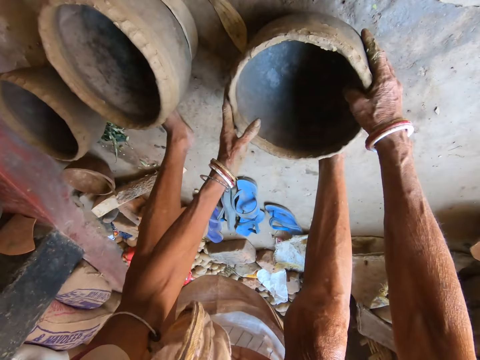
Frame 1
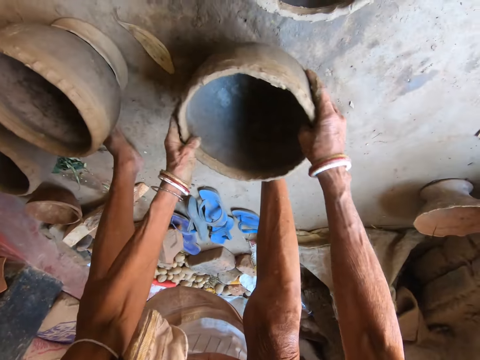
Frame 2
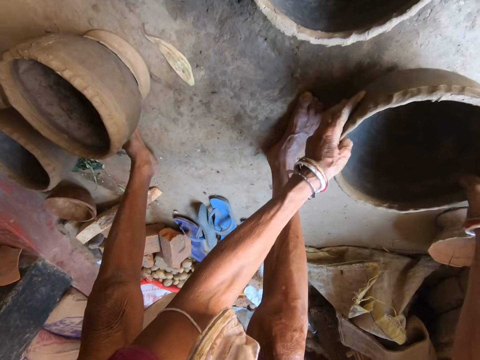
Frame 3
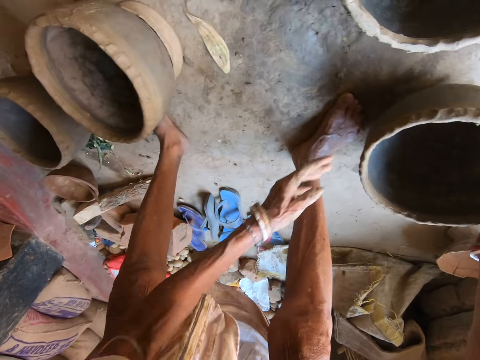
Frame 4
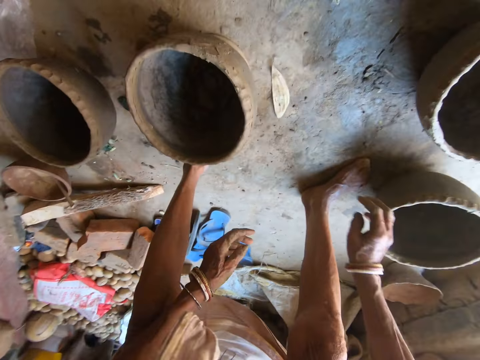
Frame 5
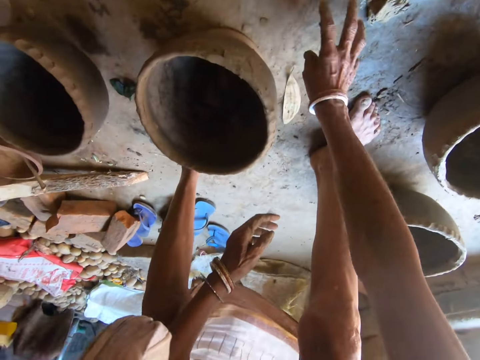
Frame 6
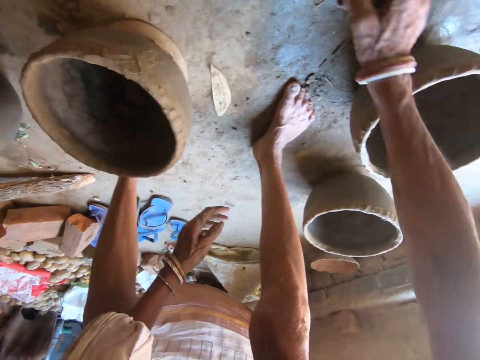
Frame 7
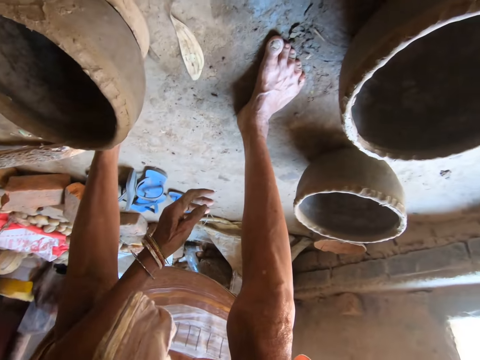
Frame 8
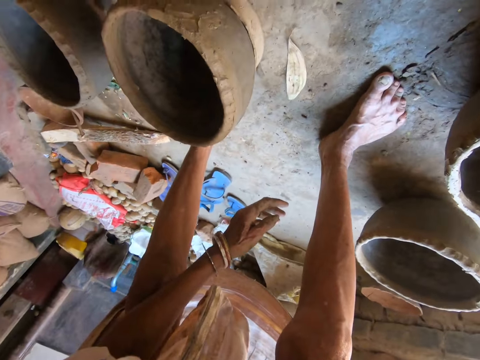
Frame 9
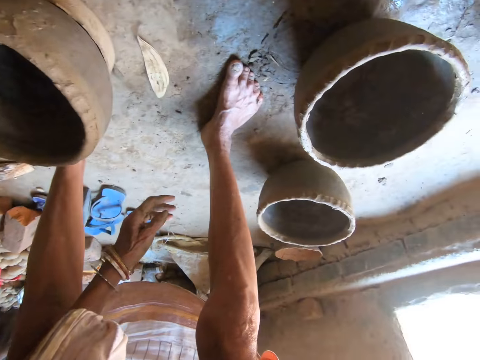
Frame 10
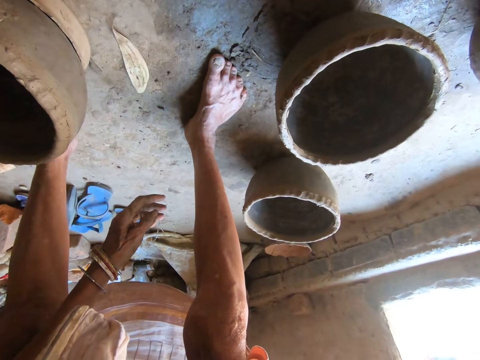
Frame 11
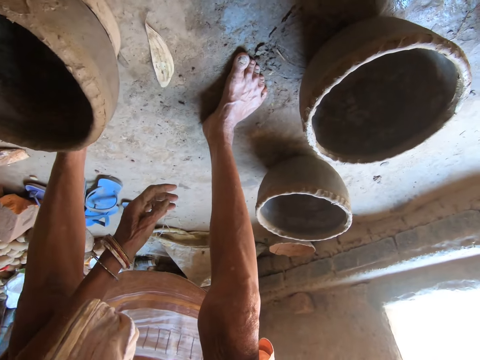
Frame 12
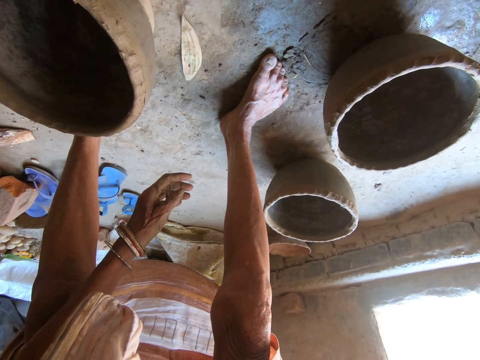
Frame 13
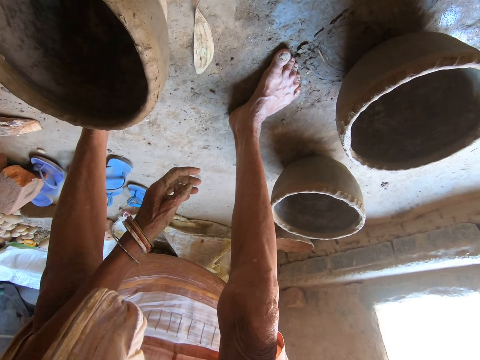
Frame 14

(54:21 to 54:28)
The camera wearer moves the pot aside on the floor. She picks a stone from the floor with her right hand. She moves a piece of cloth on the floor and dips the piece of cloth in water.

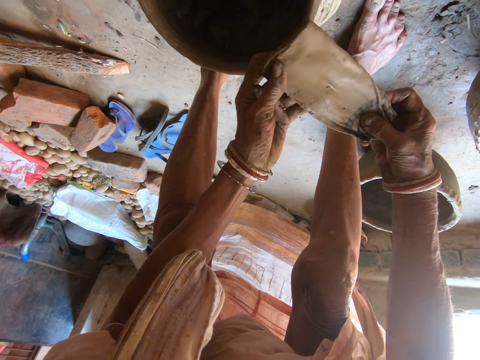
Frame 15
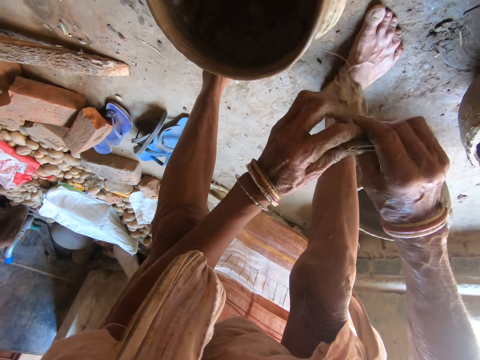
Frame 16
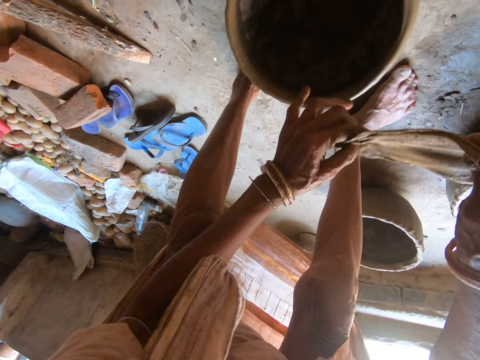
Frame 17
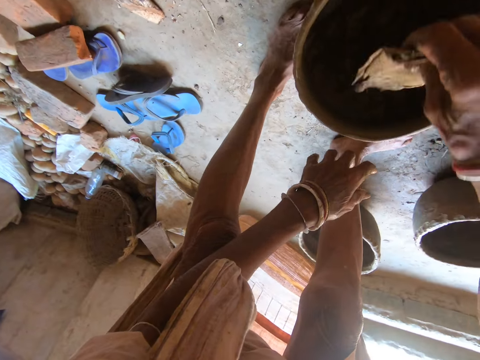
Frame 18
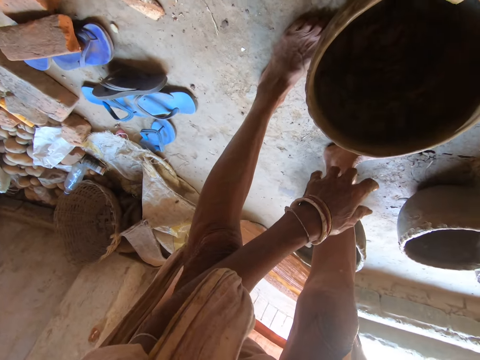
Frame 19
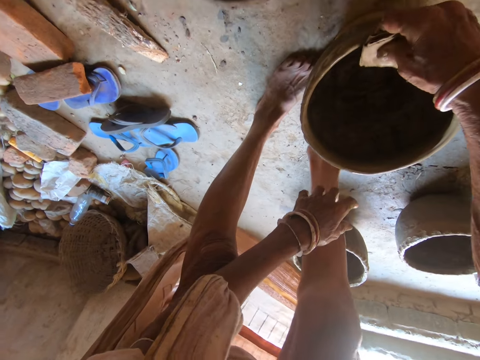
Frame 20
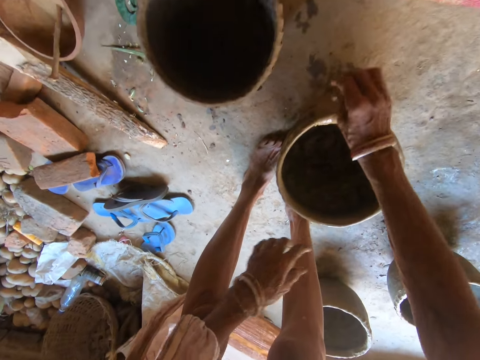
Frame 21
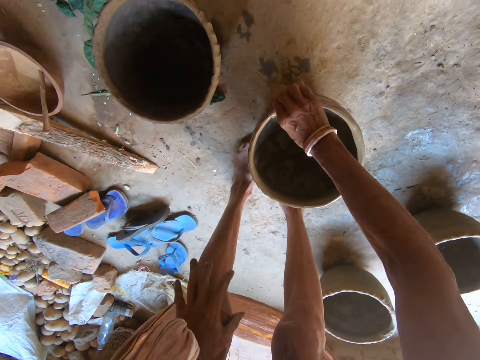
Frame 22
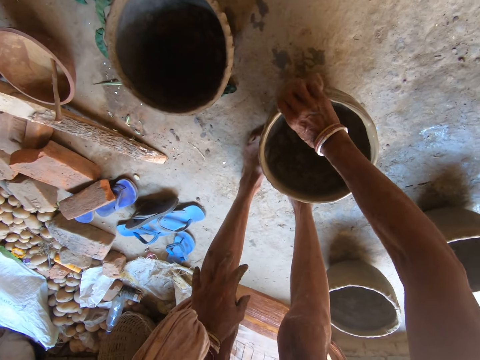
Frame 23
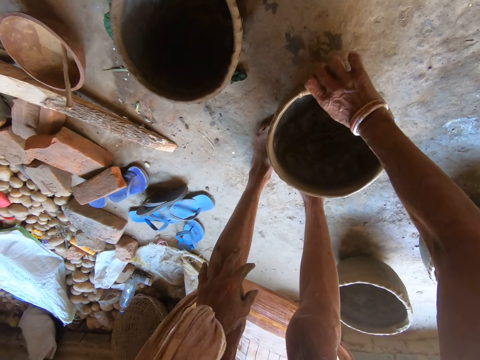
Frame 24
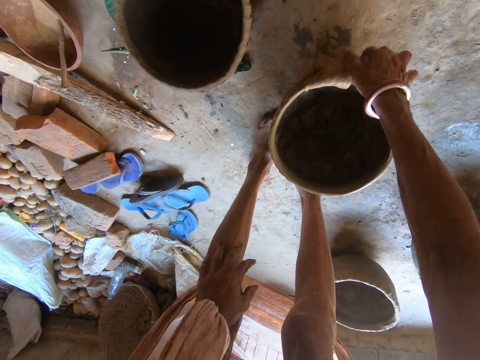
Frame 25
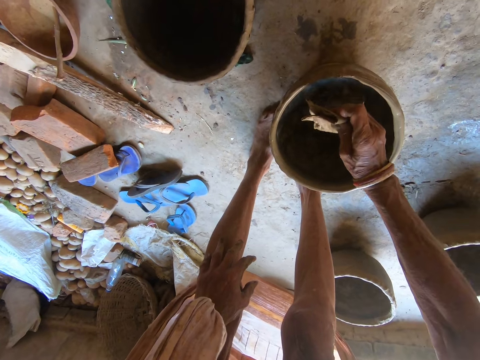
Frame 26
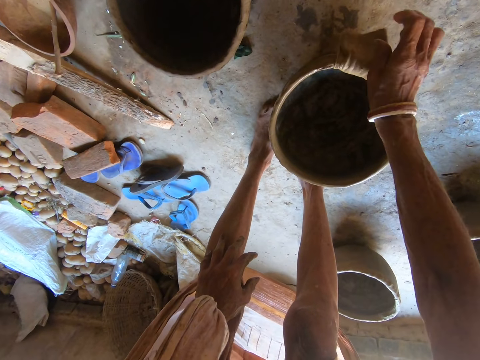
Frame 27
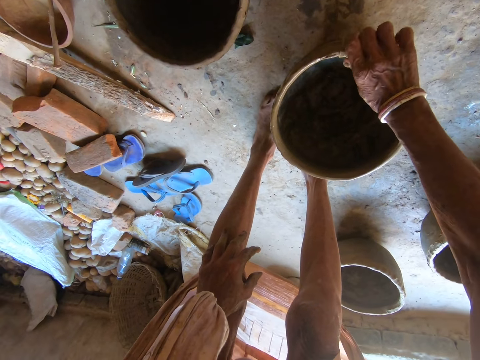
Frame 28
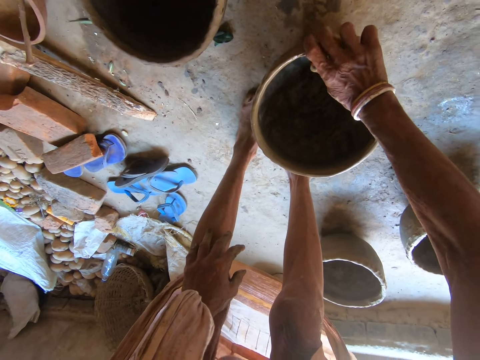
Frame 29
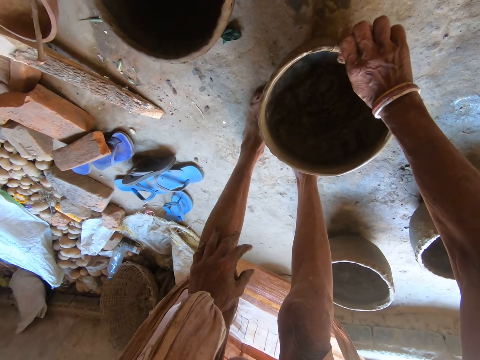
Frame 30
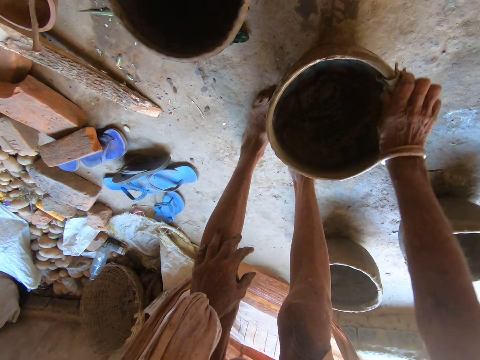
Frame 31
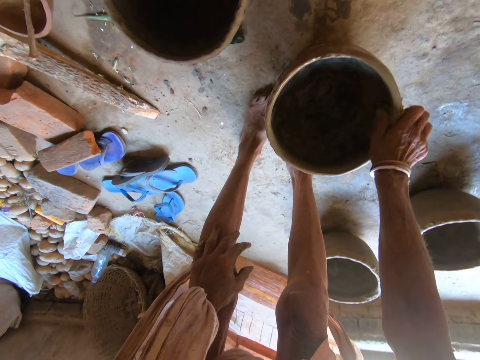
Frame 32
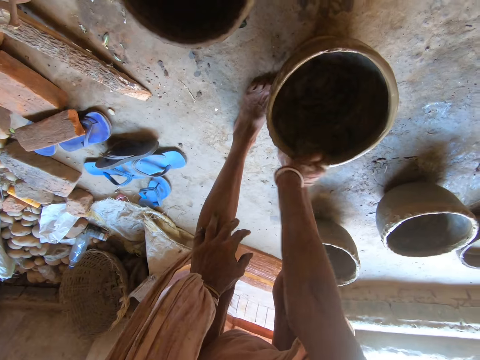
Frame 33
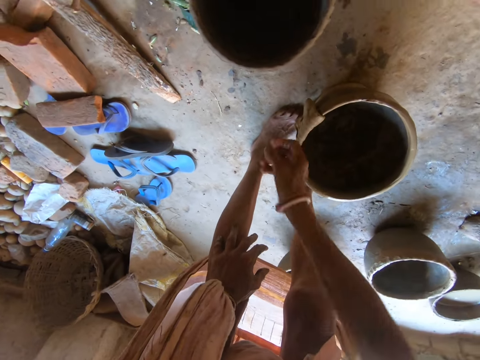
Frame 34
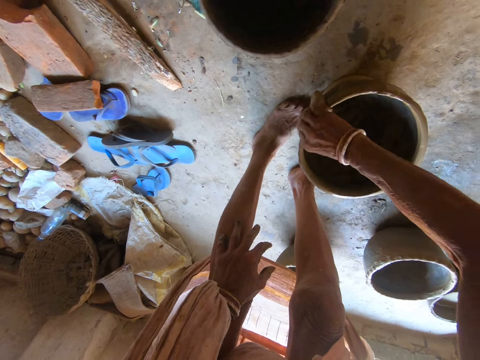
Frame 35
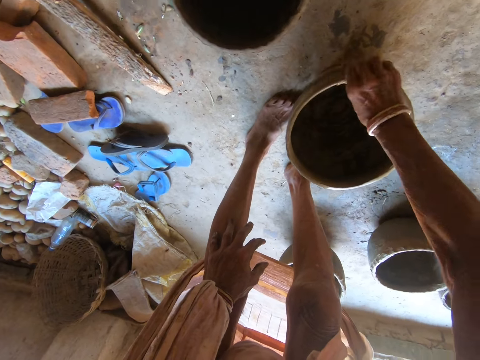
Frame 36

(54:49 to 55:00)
The camera wearer cleans the clay flower pot with the wet napkin in her right hand. She places the piece of cloth on the pot. She smoothens the pot with the piece of cloth.

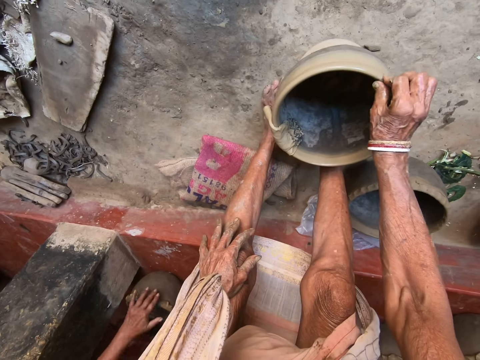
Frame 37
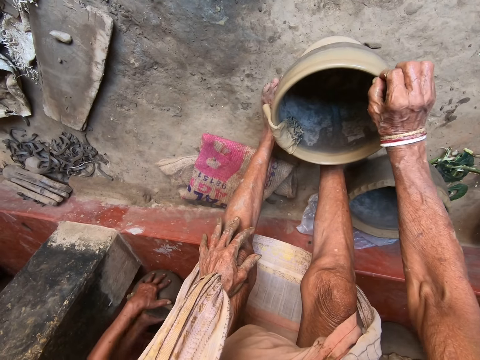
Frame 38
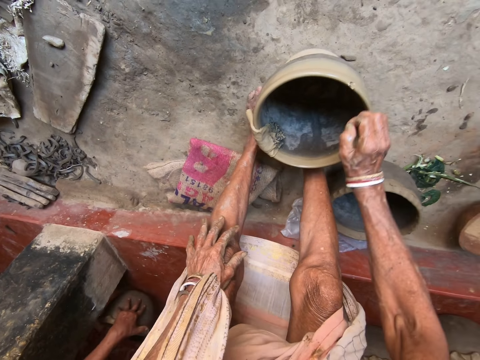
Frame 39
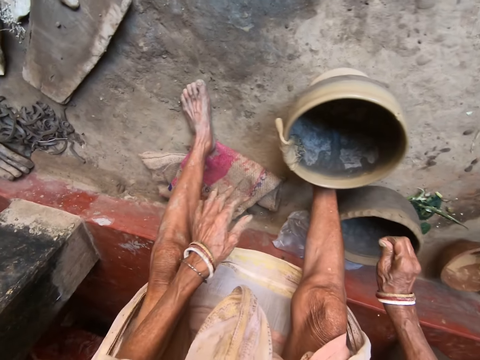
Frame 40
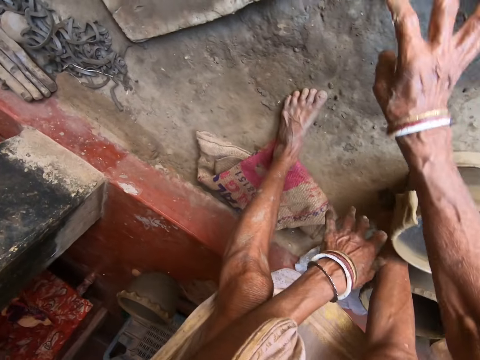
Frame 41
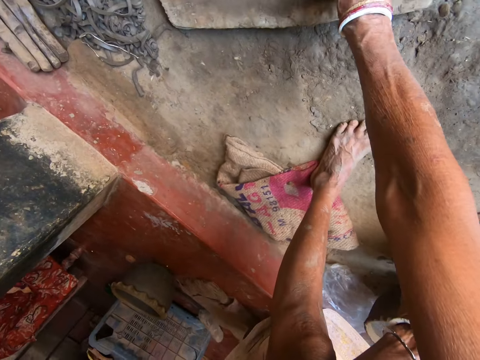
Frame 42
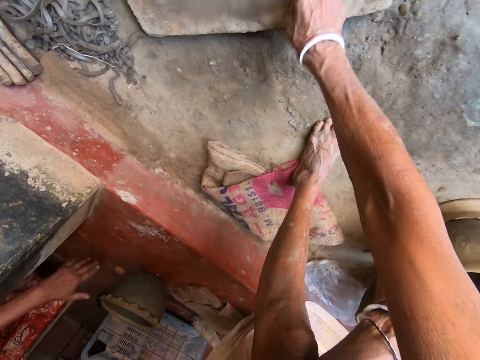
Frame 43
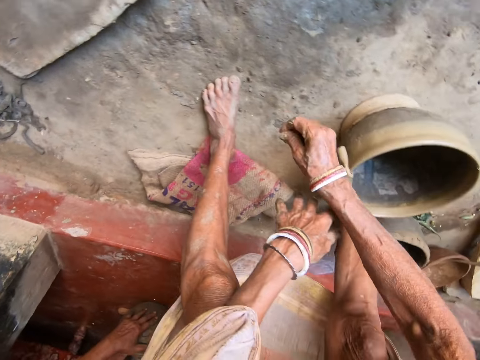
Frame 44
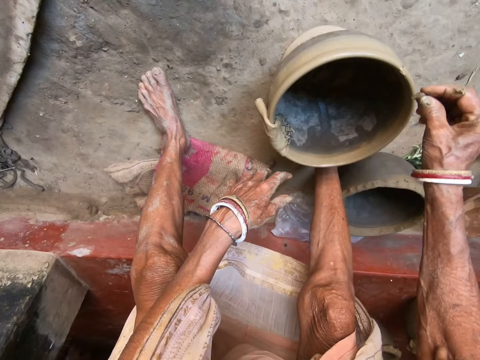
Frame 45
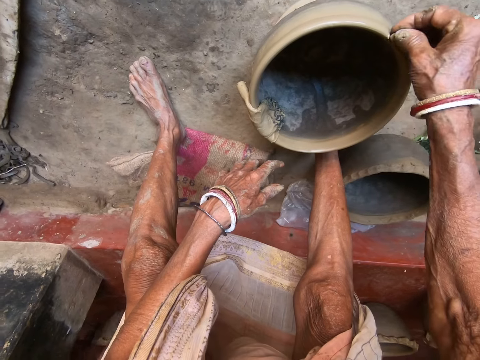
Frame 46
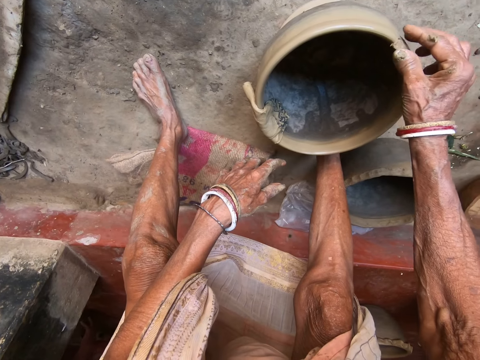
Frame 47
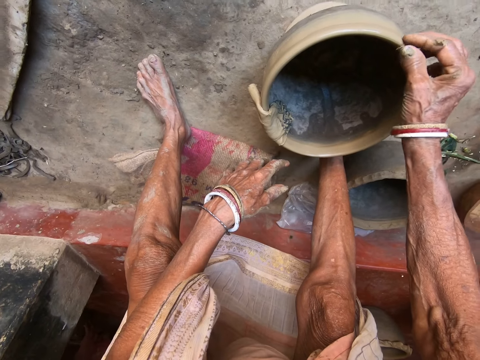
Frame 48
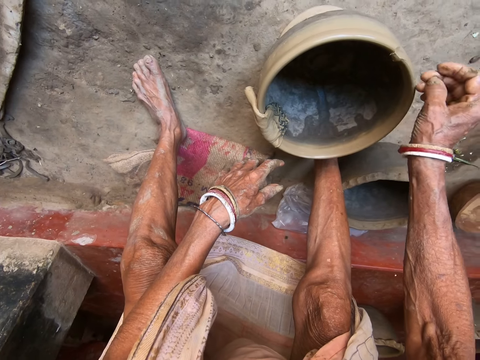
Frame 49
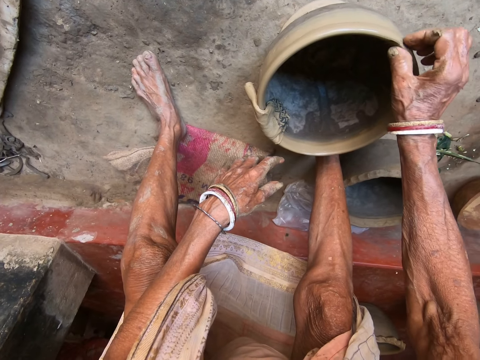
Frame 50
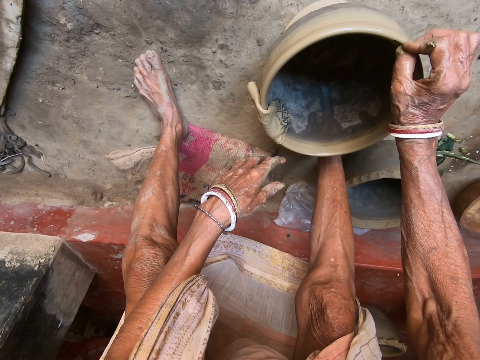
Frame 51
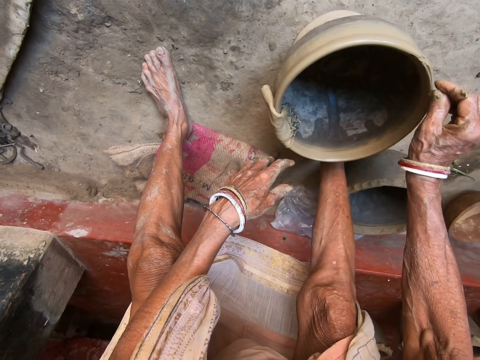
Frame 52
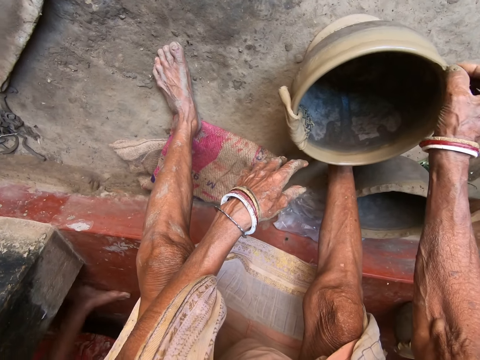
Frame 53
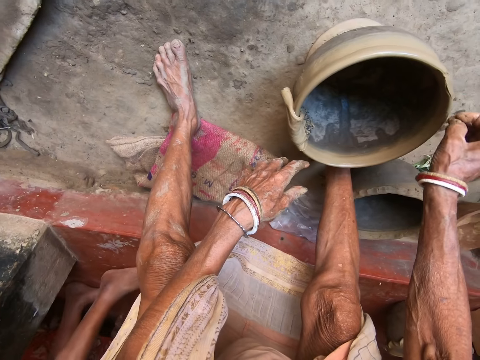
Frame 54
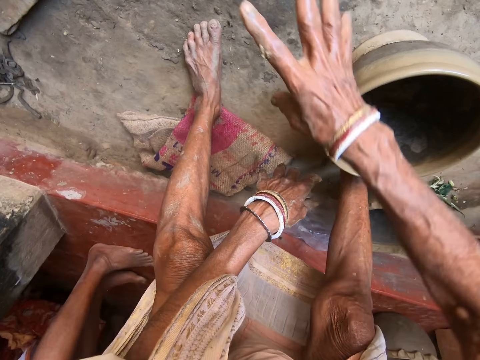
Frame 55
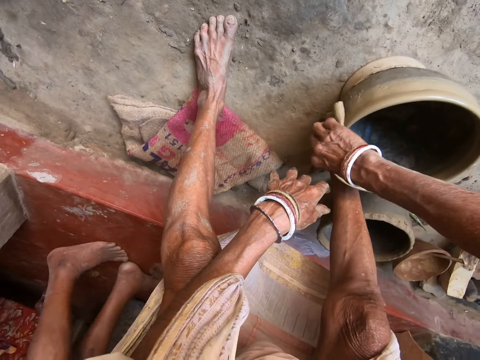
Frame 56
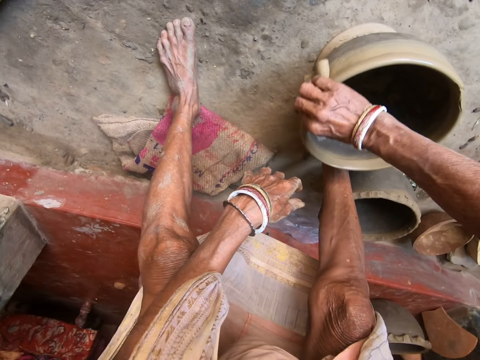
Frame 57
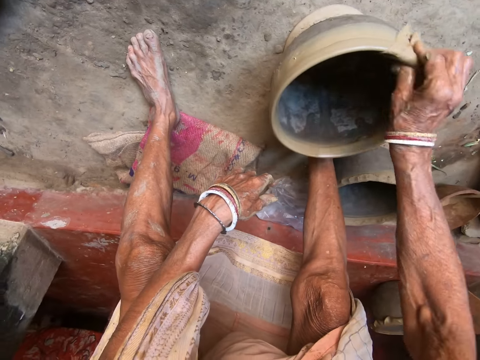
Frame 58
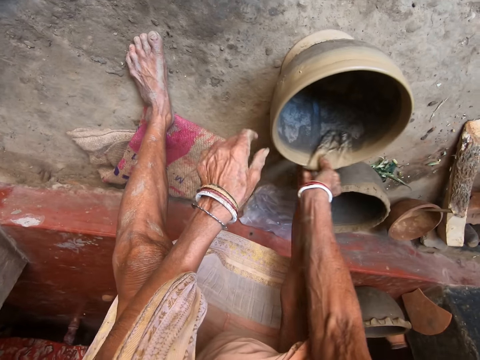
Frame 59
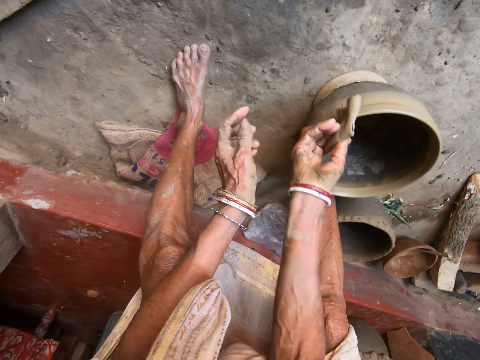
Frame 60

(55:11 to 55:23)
The camera wearer picks dirt from the clay flower pot with her right hand. A woman picks a clay flower pot on the floor with both hands. The camera wearer flings the dirt on the floor with her right hand. She picks some clay from the wooden plank on the floor with her right hand. The woman picks the clay flower pot on the floor with both hands. The camera wearer applies the clay to the clay flower pot with her right hand. She molds the clay on the pot. She cleans the clay flower pot with the wet napkin in her right hand. She smoothens the pot with the piece of cloth.
